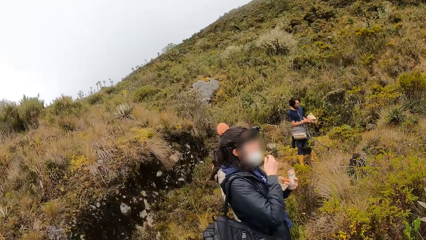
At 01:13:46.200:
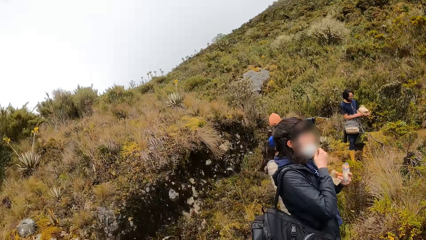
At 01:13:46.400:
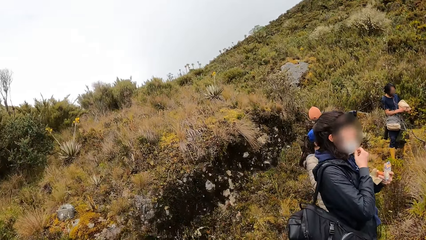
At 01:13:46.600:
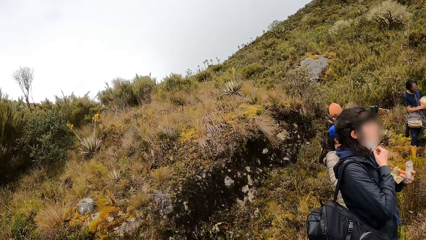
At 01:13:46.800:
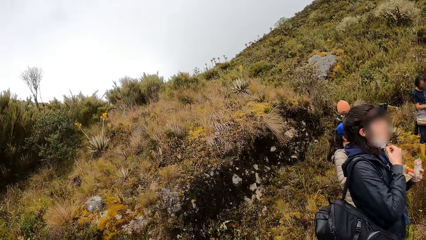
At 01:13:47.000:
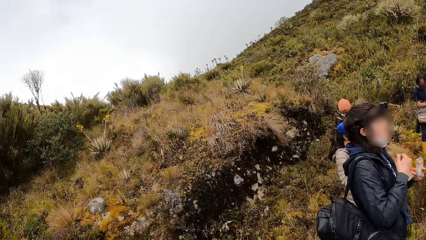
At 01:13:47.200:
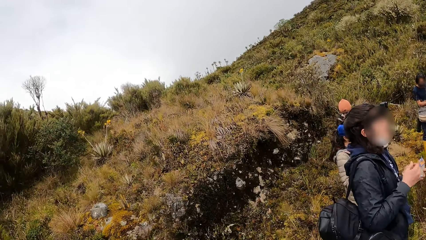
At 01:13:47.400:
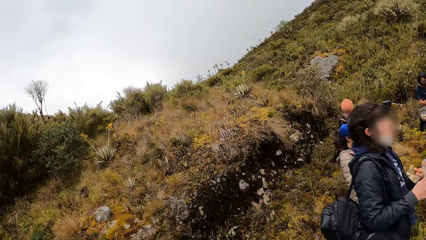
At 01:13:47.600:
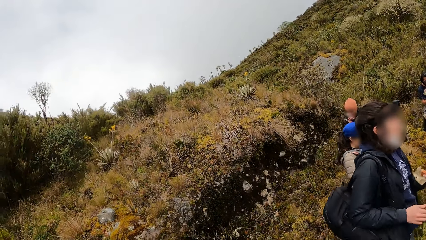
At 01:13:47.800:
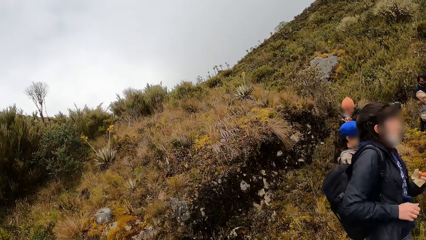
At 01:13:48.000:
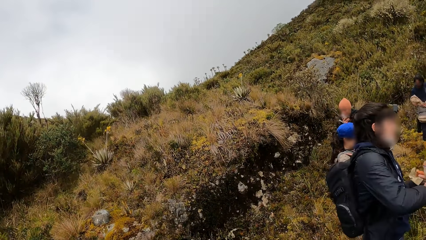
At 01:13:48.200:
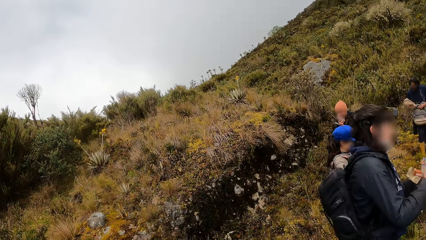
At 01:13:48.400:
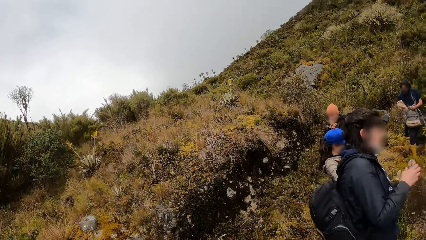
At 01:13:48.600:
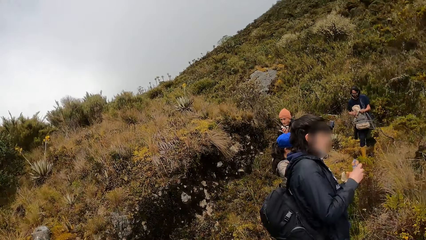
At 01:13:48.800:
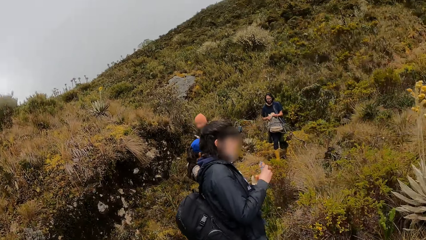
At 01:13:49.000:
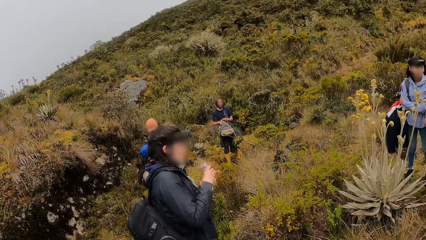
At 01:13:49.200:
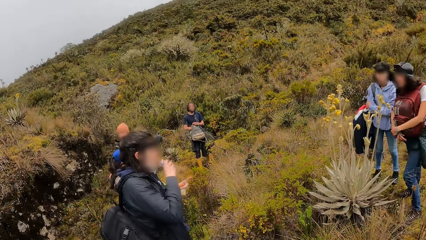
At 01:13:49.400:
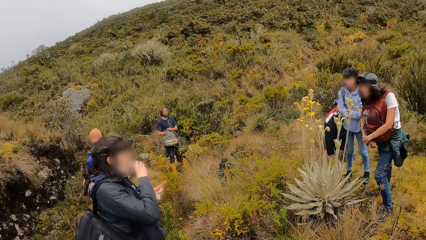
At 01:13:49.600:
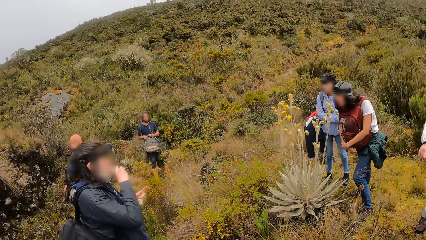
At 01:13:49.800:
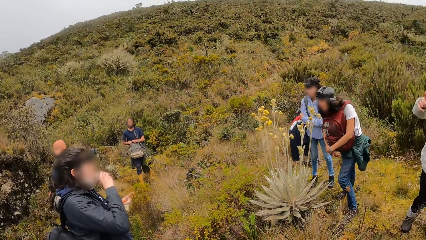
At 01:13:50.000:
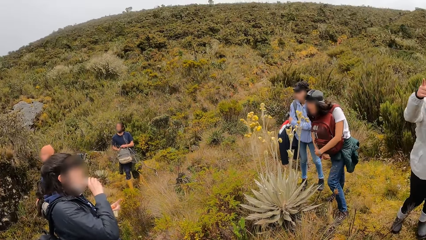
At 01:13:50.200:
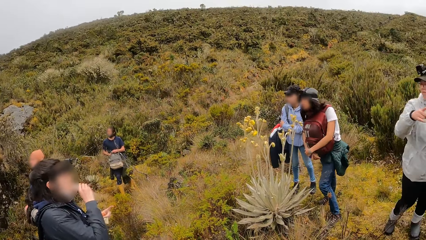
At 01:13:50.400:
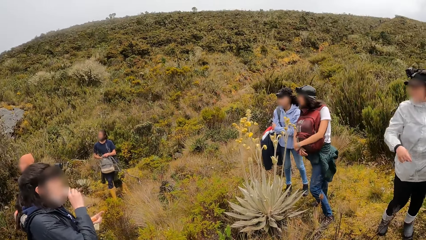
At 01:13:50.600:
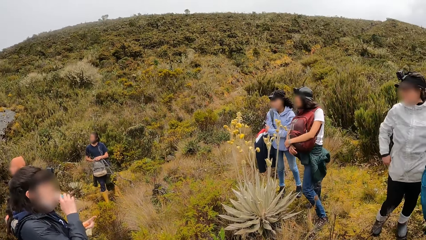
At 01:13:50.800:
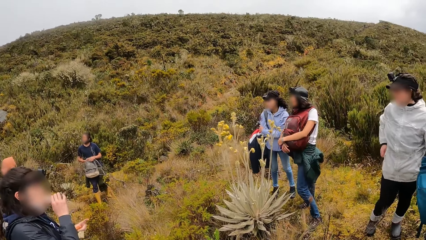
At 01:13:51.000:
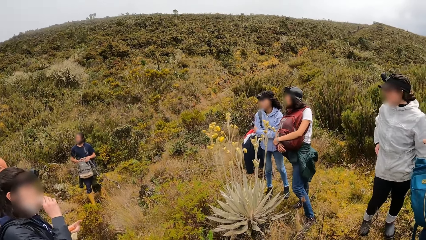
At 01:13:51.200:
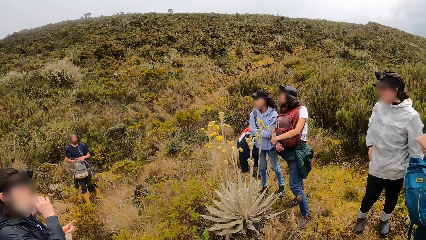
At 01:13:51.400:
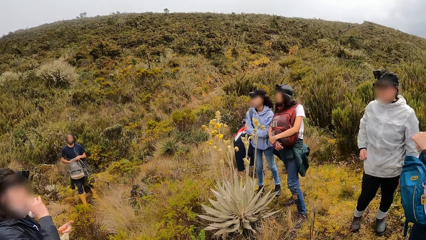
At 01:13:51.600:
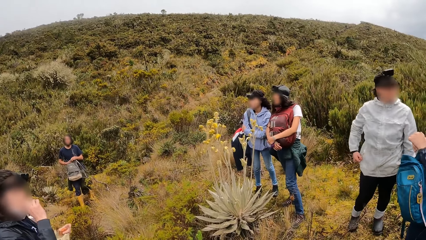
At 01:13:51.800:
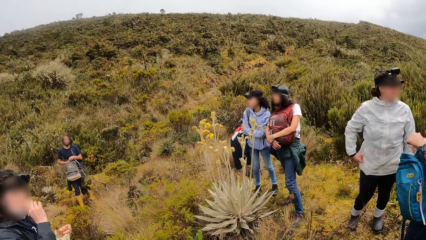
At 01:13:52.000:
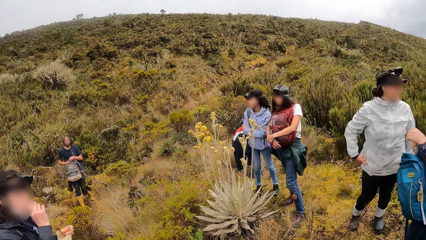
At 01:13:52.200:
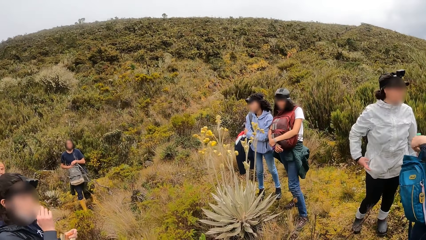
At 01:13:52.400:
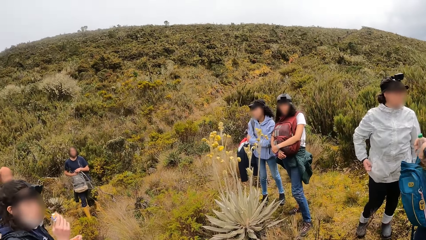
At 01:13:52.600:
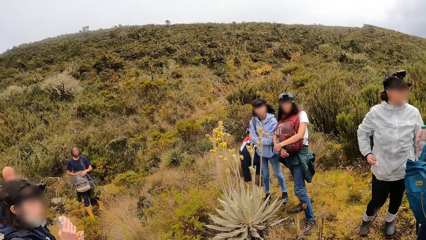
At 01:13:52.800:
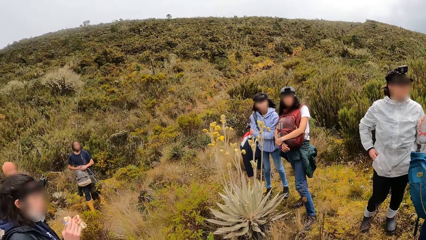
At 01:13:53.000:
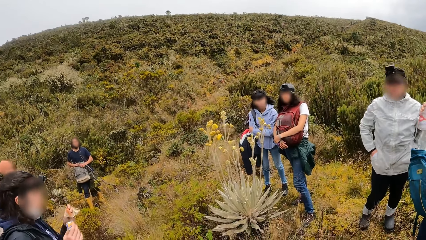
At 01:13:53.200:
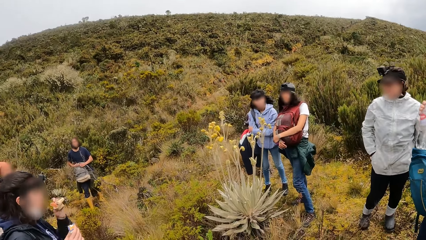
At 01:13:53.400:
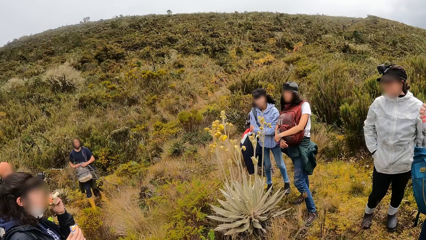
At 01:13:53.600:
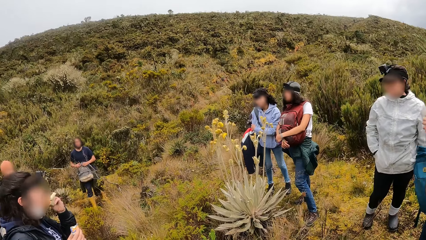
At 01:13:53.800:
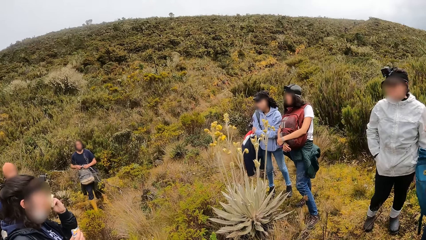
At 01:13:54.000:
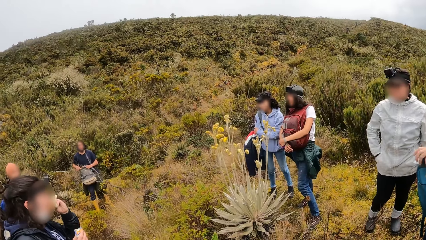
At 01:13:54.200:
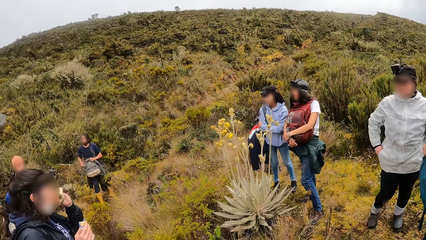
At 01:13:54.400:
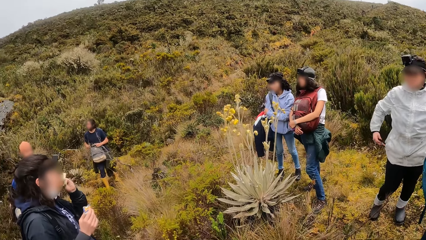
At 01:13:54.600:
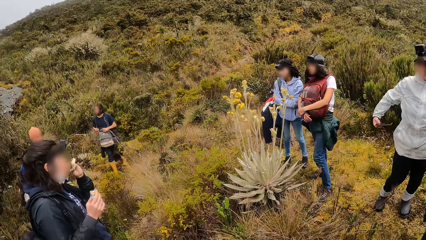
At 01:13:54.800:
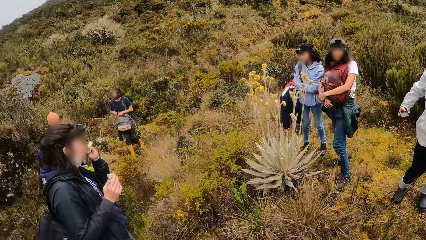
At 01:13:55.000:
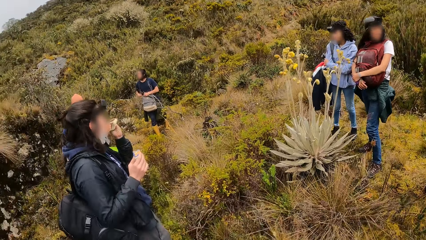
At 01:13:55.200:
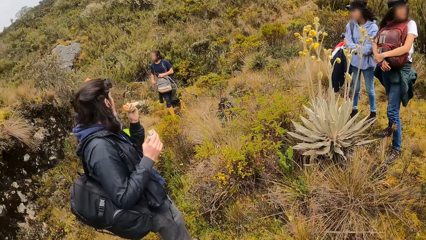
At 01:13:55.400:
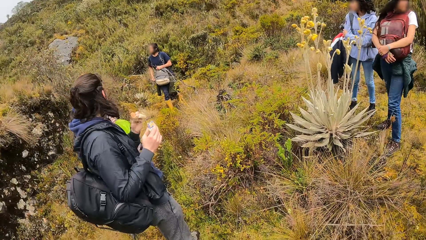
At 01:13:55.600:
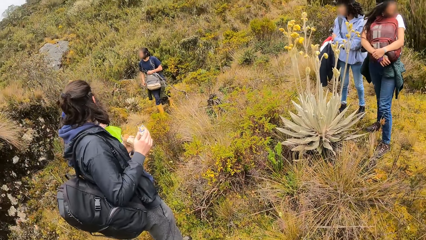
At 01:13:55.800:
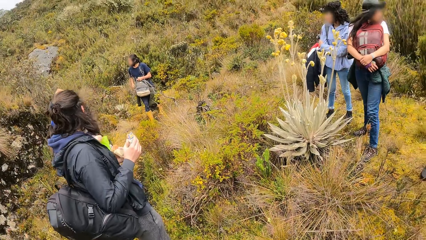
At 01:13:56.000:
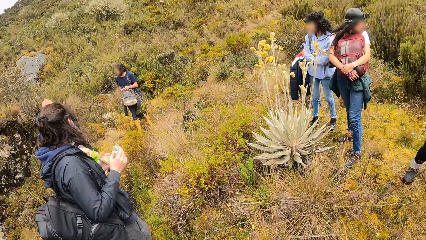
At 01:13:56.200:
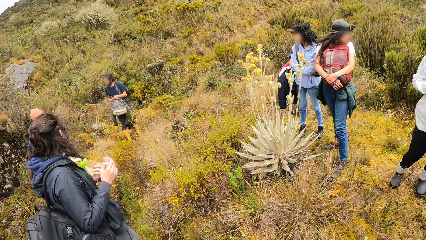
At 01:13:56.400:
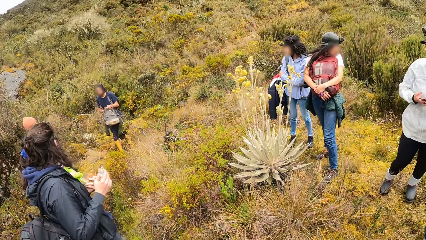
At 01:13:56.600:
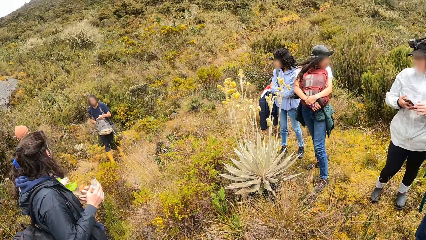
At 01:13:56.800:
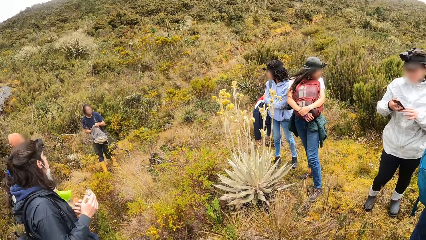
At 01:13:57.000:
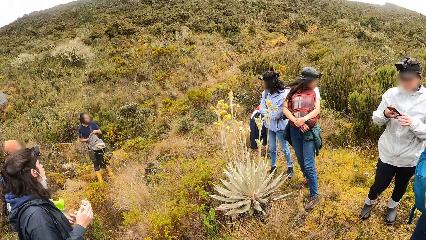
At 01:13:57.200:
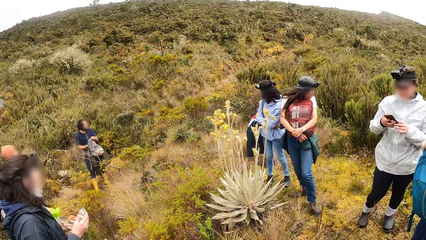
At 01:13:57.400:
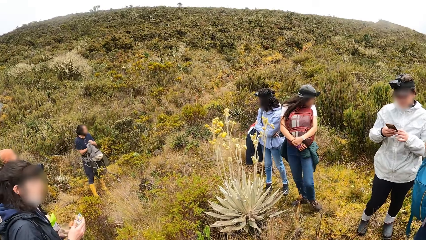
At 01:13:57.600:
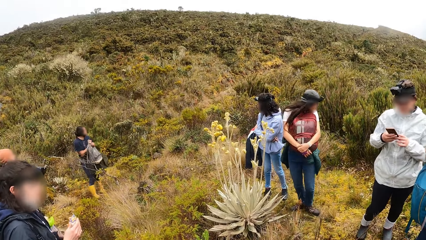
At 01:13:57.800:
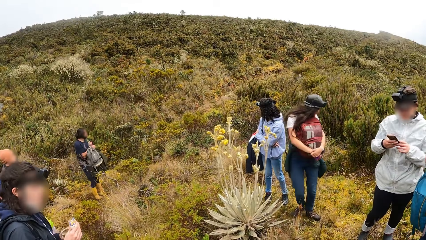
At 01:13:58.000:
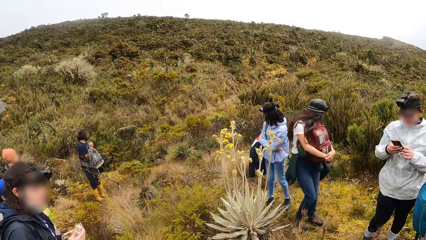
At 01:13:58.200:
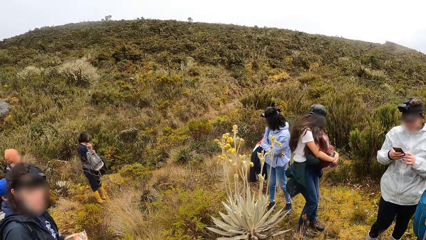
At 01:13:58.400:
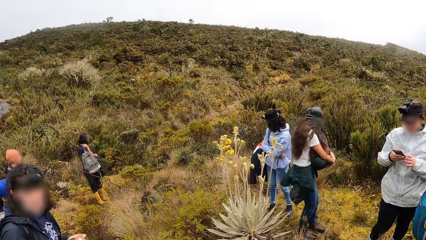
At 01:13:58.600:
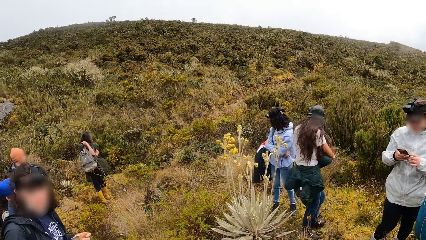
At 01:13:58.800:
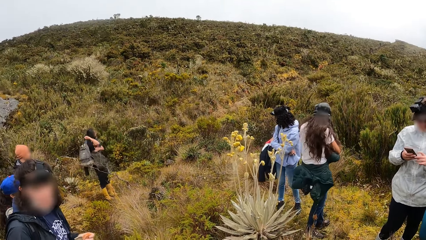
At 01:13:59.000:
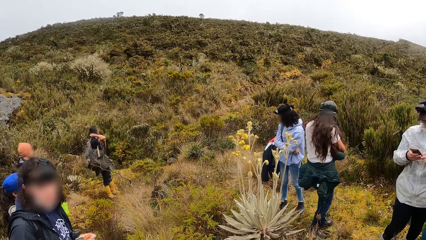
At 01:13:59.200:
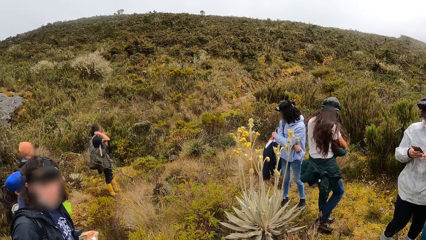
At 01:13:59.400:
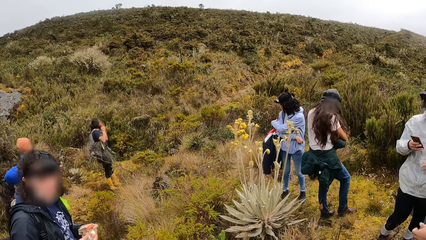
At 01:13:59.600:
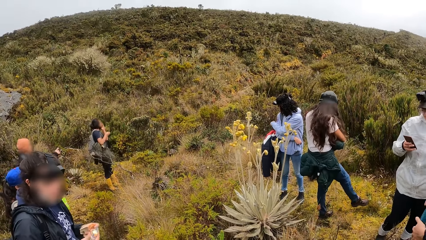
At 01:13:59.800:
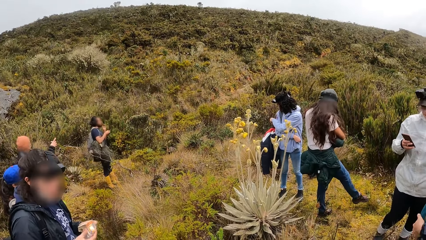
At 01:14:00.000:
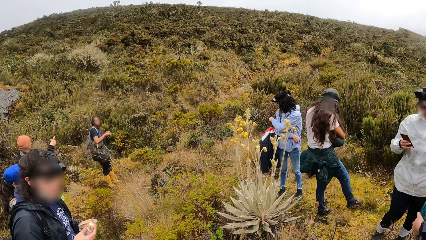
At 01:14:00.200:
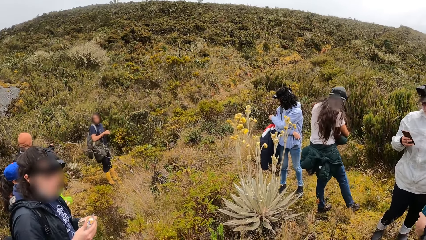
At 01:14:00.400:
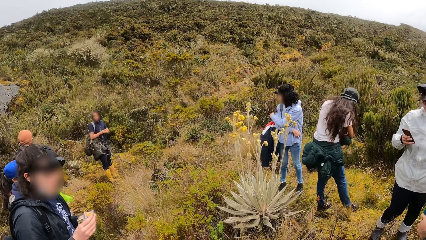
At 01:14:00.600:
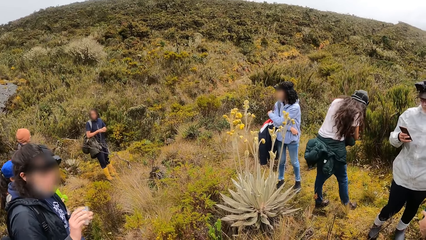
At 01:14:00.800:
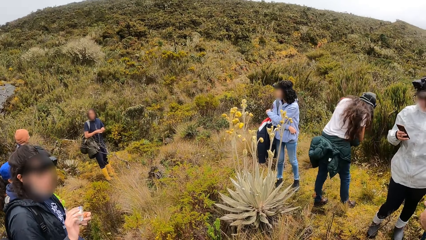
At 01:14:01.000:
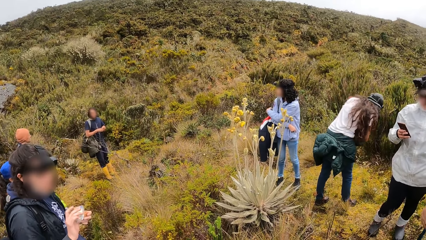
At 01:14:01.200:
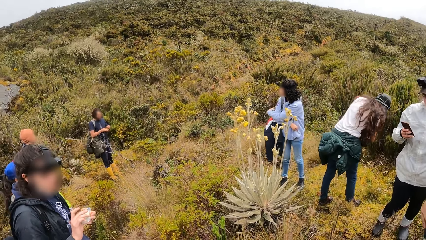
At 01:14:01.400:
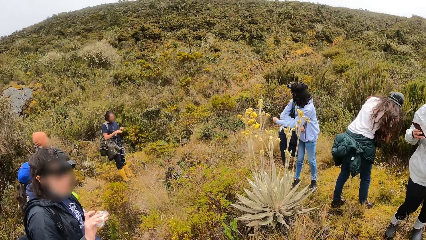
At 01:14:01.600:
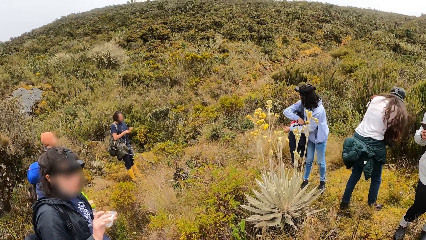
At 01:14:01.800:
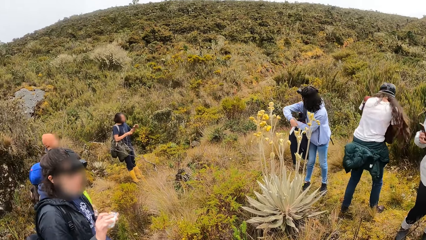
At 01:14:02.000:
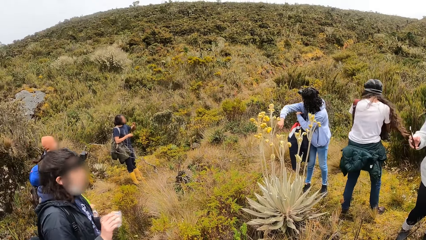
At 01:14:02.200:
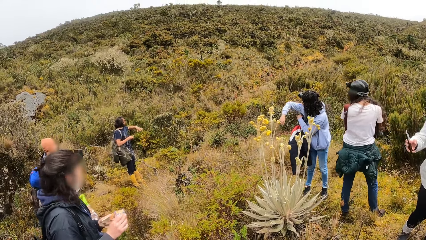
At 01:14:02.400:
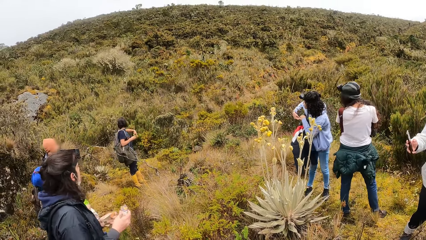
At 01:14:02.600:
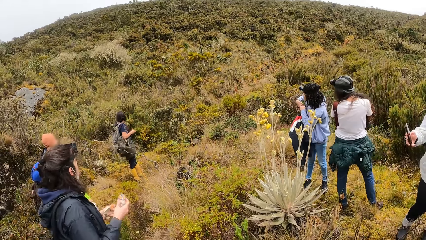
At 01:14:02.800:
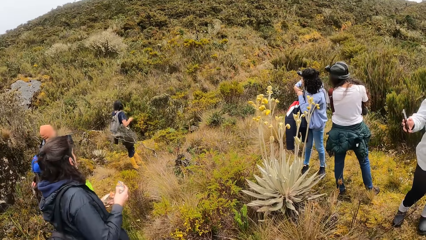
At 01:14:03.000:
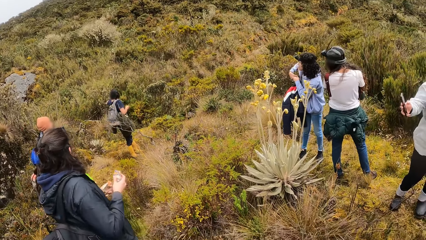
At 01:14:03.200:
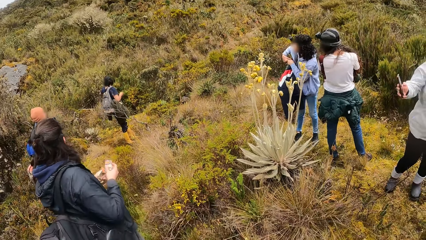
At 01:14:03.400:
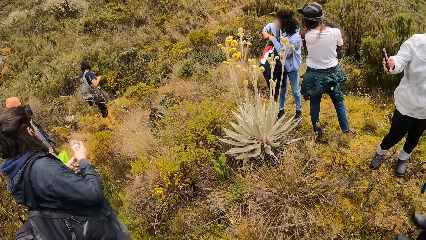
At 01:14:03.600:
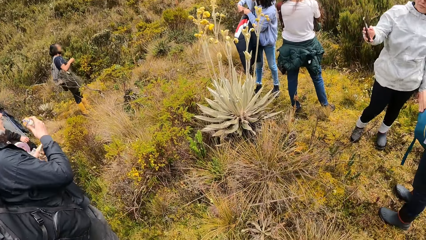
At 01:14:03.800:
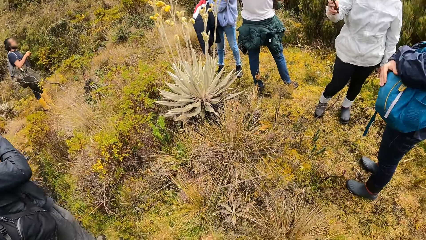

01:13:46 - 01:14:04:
The woman adjusts her facemask with her right hand. She puts food in her right hand in her mouth. The camera wearer looks around. Another woman puts her right hand in her pocket. The first woman puts the food in her left hand in her mouth. The other woman takes out the phone in her pocket with her right hand and operates the phone in her right hand. The man puts on the backpack on his shoulder. A third woman adjusts the backpack on her shoulder with both hands.
